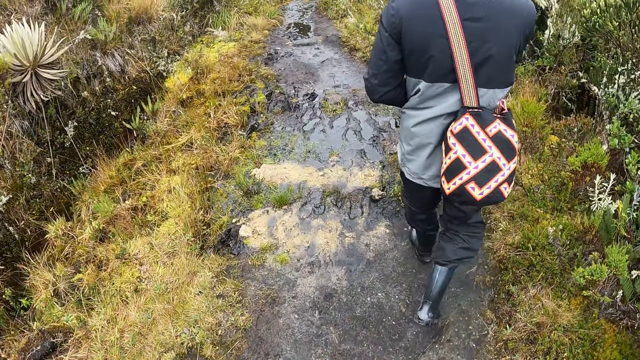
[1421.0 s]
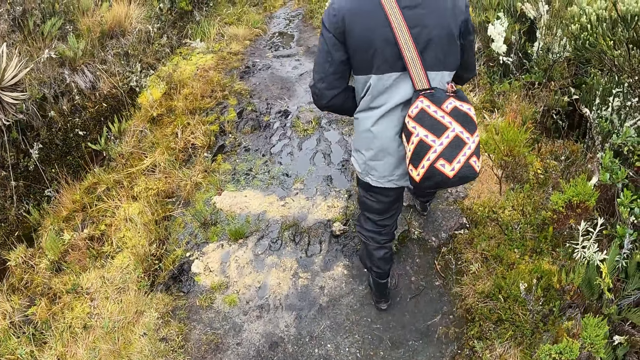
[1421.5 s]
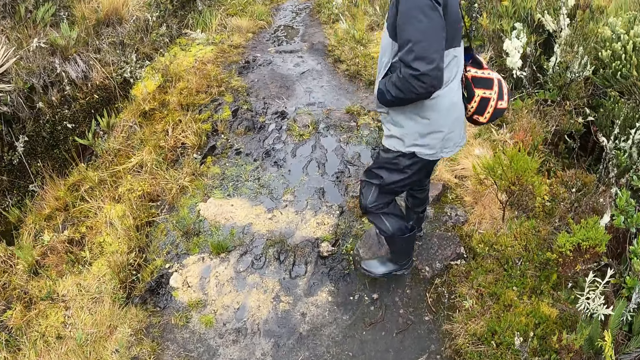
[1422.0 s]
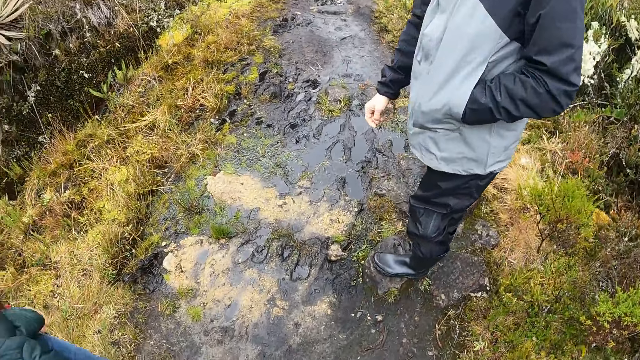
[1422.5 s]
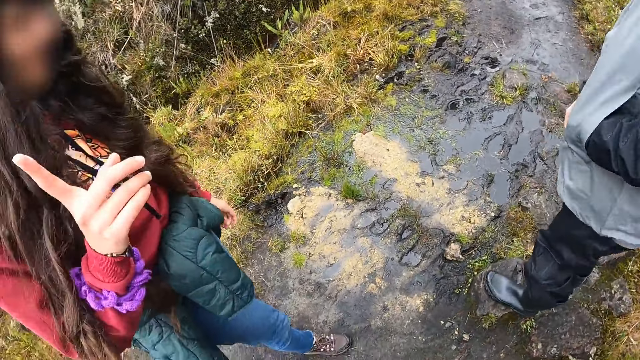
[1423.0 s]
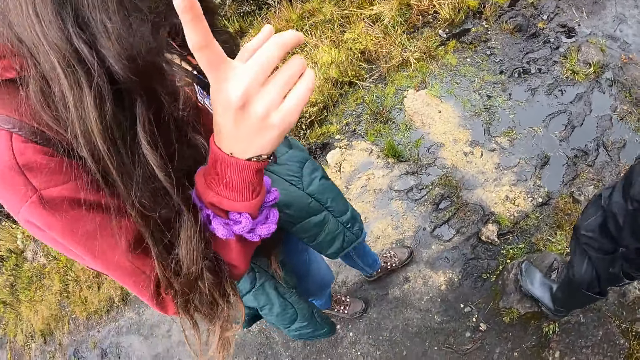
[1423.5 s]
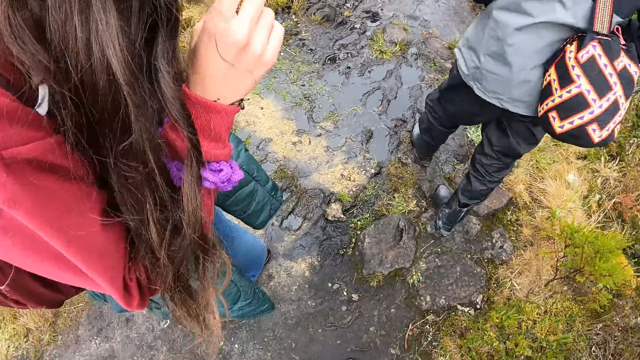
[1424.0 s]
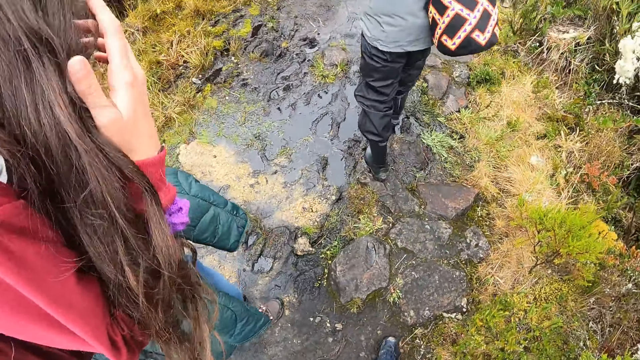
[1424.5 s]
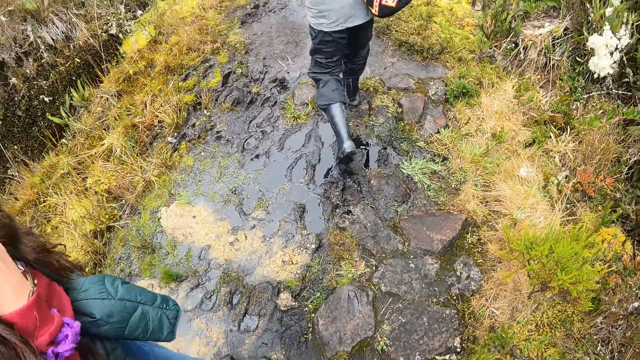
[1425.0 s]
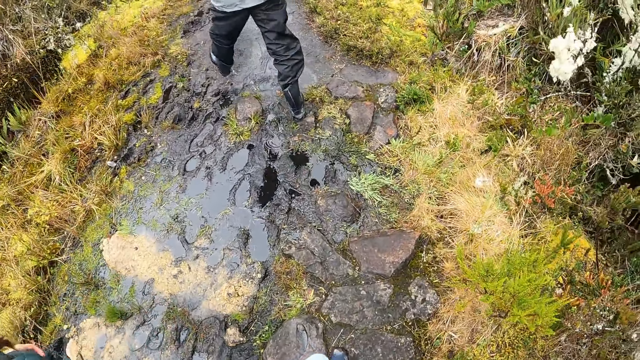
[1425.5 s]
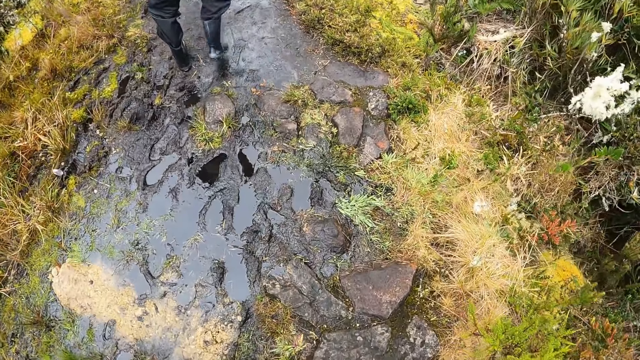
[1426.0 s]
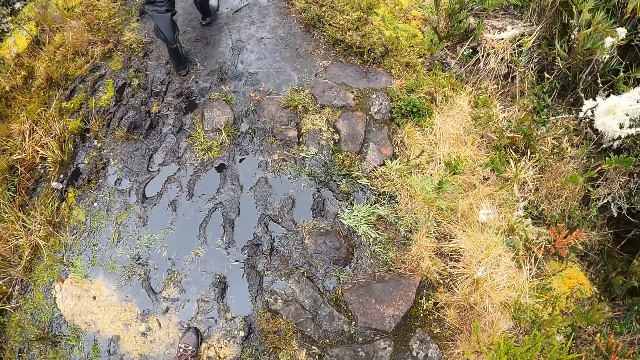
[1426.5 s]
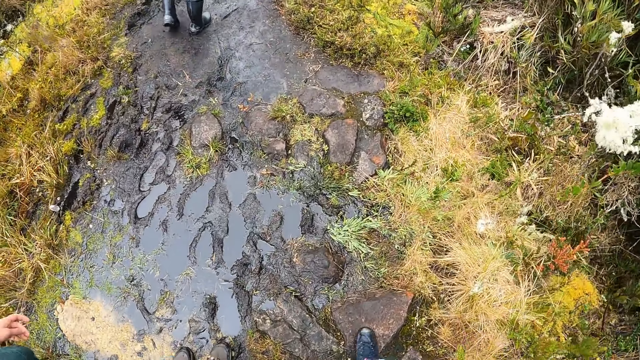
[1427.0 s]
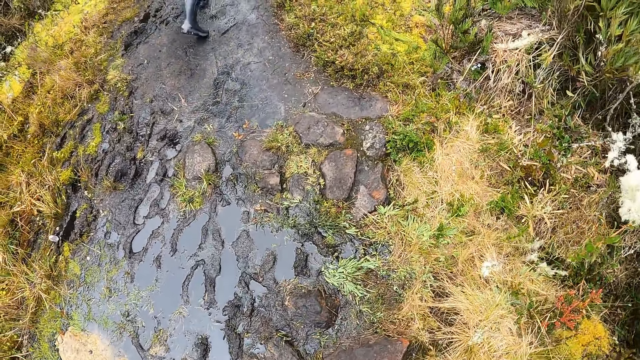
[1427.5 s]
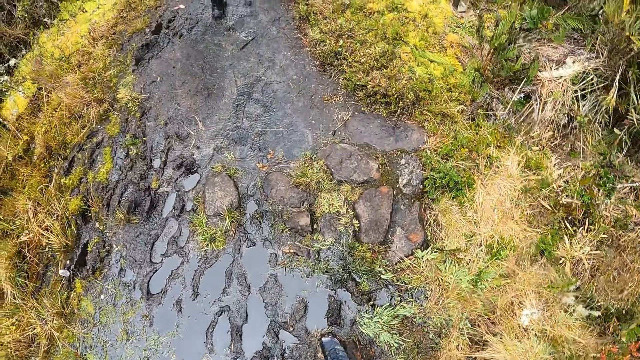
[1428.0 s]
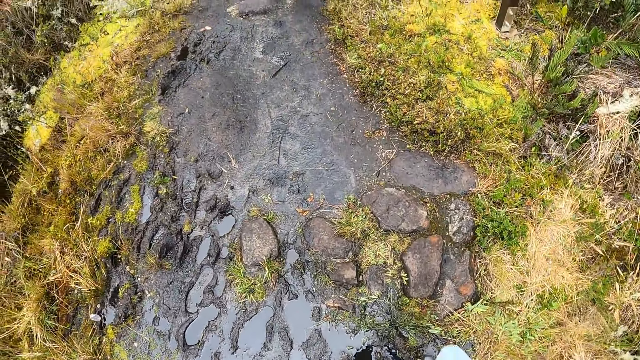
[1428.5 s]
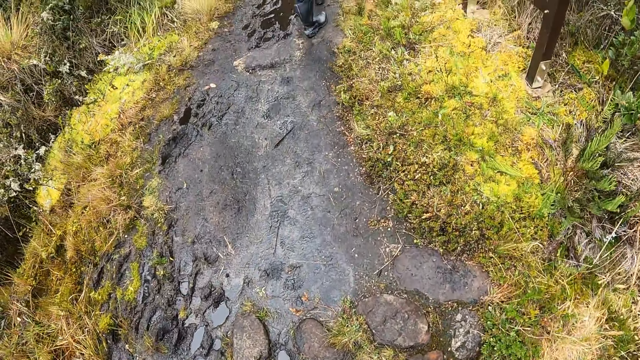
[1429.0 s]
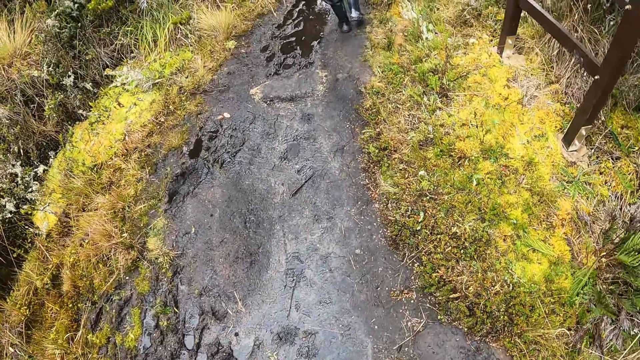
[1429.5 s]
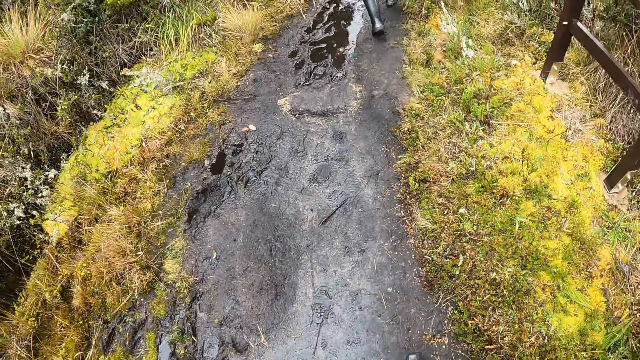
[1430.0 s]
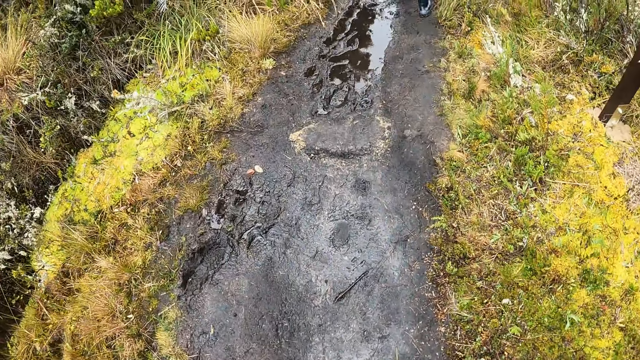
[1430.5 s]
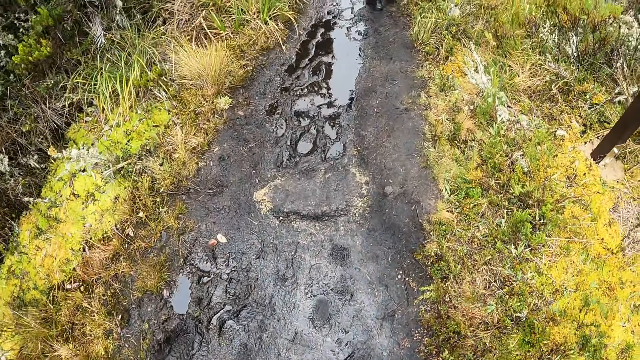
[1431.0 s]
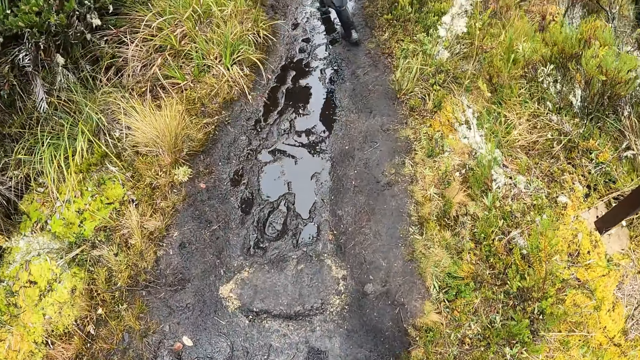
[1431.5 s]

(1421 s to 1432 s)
The camera wearer interacts with a man and the woman.

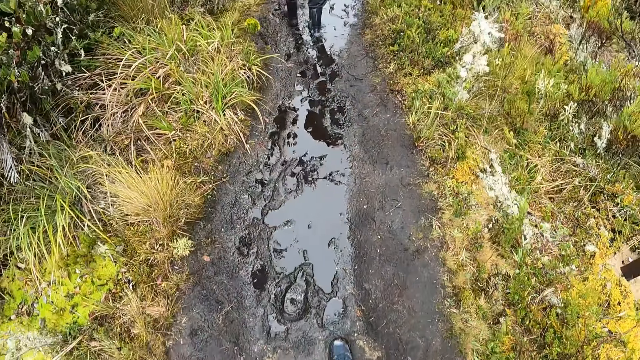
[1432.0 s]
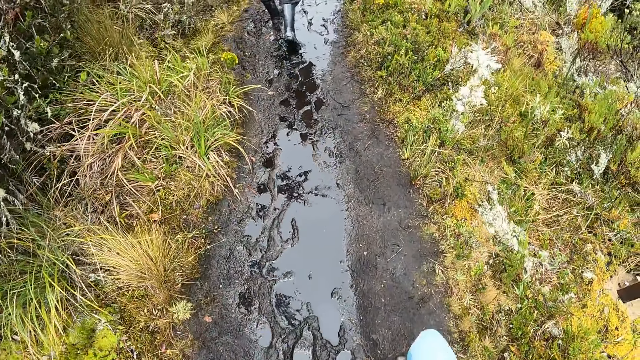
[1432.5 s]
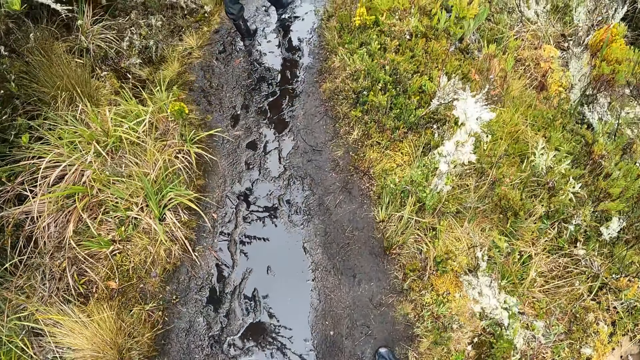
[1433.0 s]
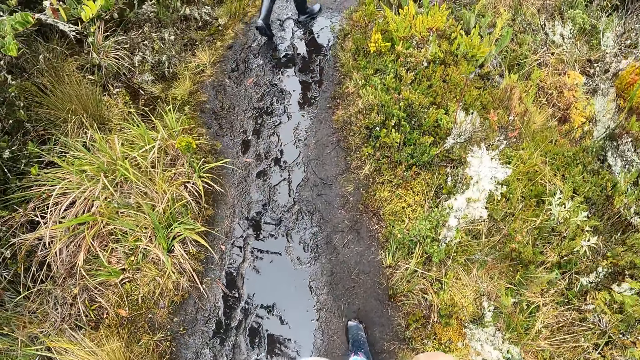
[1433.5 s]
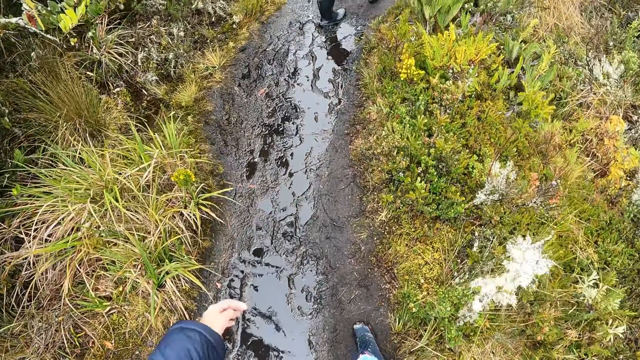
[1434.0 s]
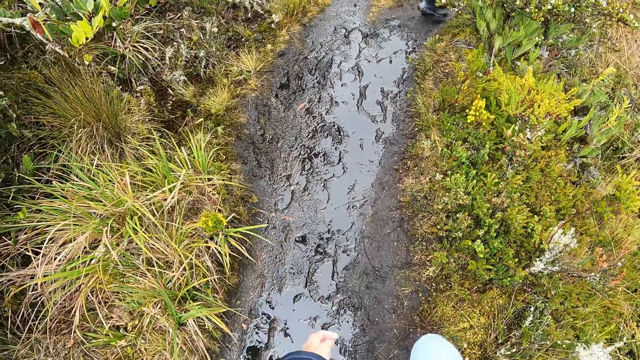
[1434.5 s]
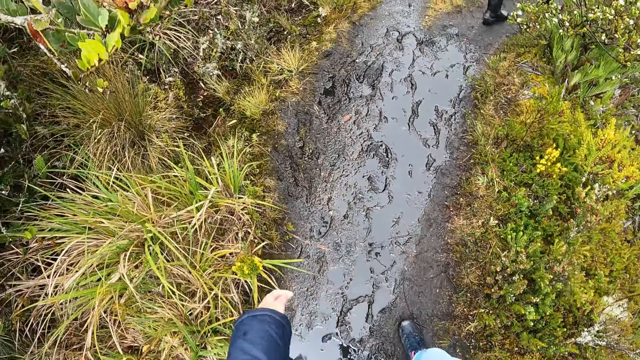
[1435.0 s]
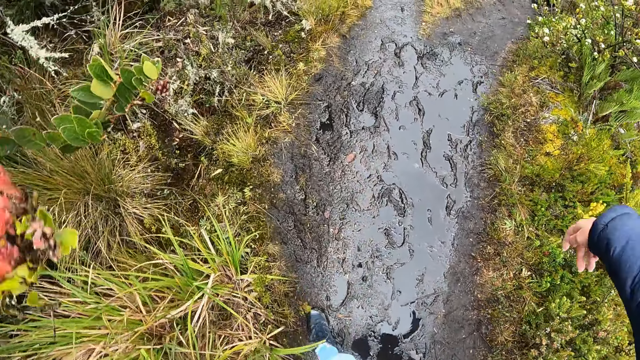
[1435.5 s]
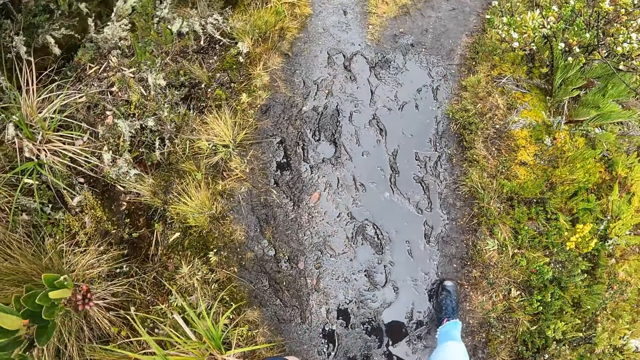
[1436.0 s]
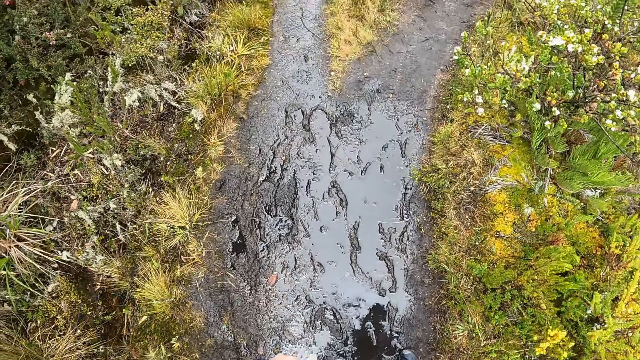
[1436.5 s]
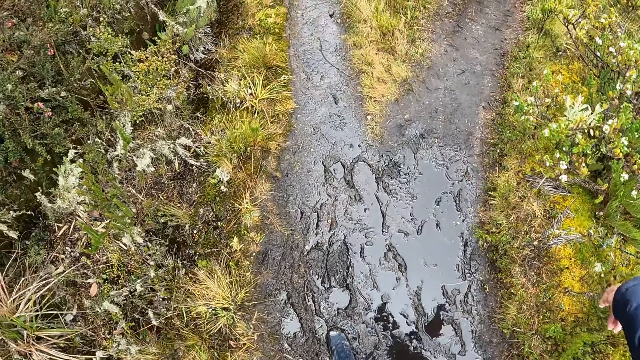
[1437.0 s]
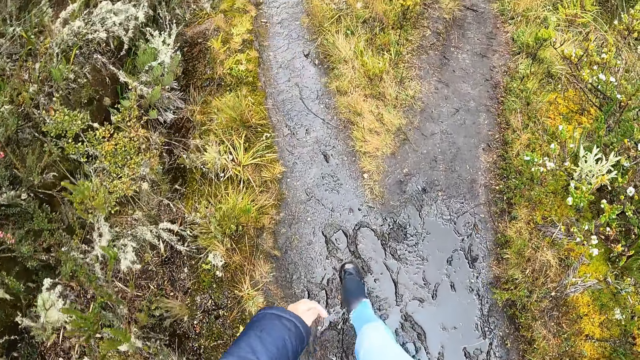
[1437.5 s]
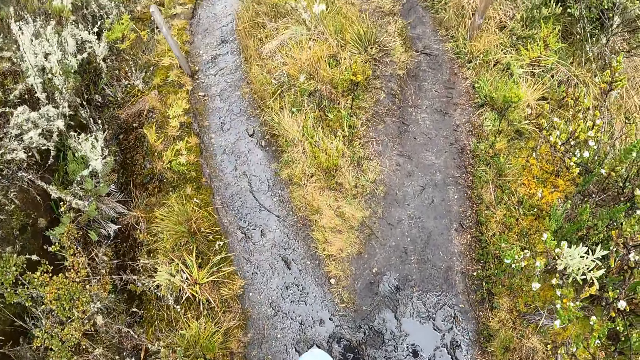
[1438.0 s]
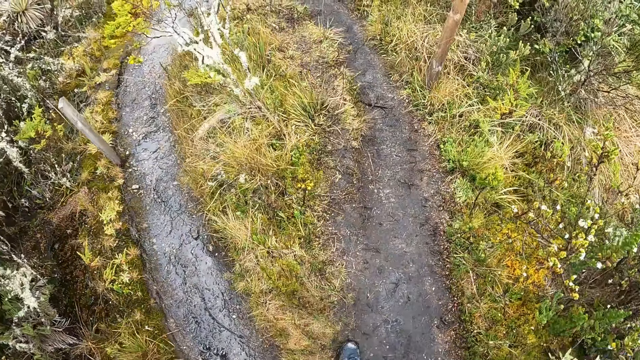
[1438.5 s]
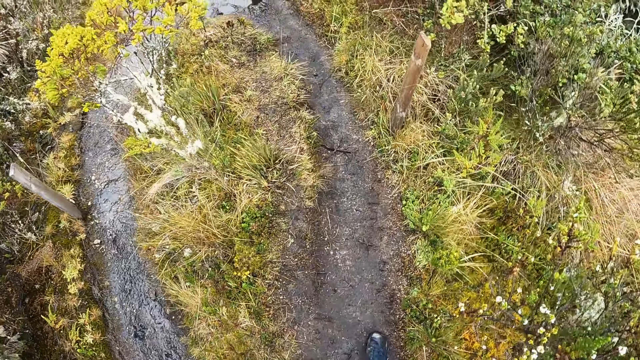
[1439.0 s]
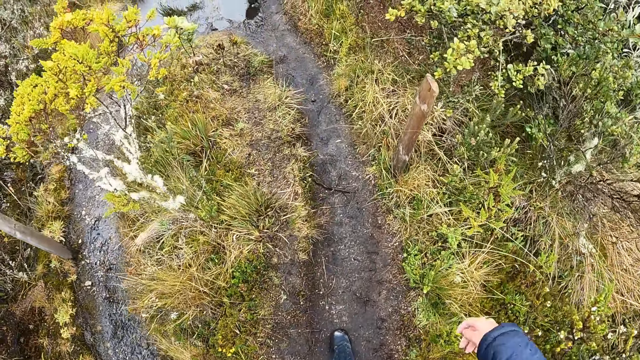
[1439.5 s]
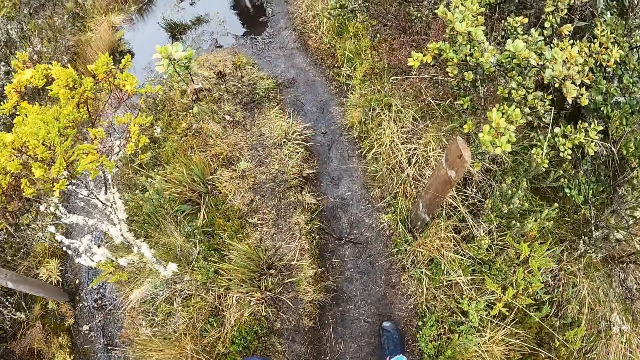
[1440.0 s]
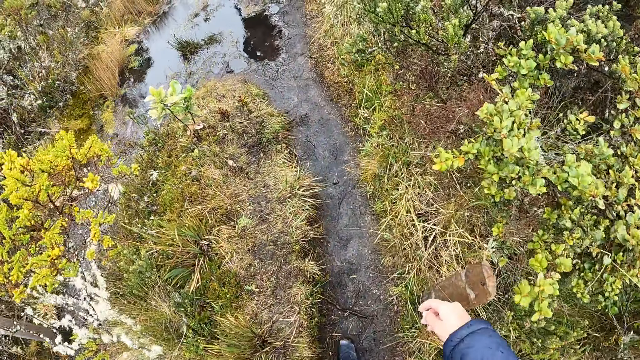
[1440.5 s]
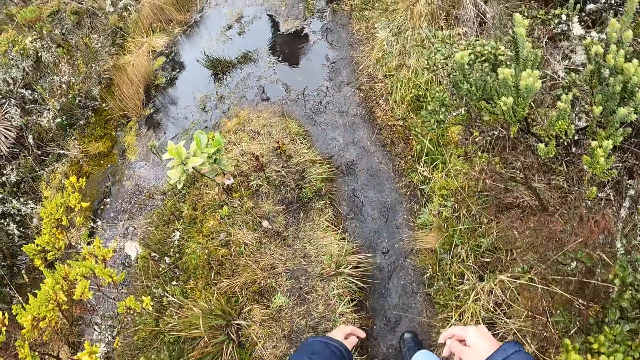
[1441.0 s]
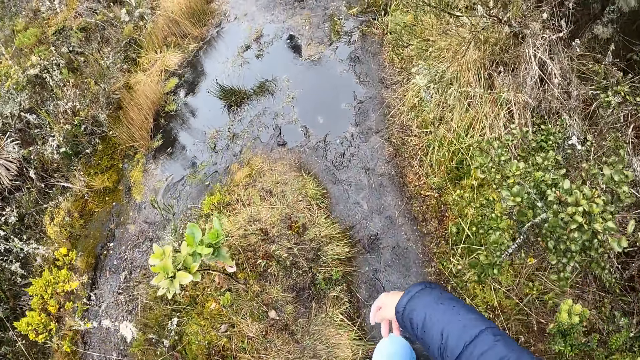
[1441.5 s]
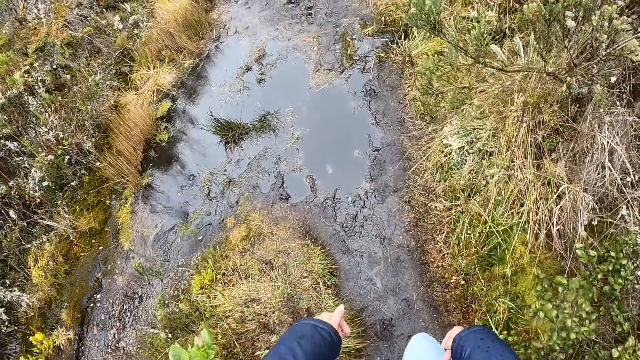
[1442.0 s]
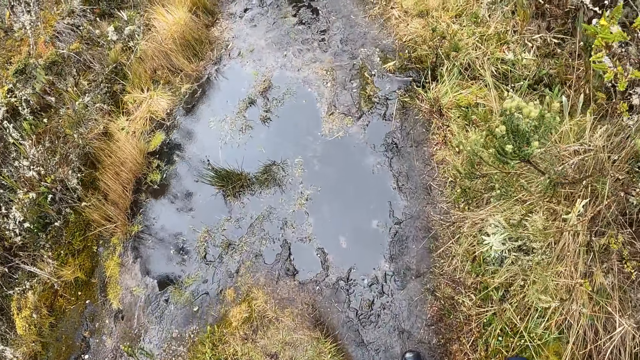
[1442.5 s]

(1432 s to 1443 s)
The camera wearer points. They walk.
